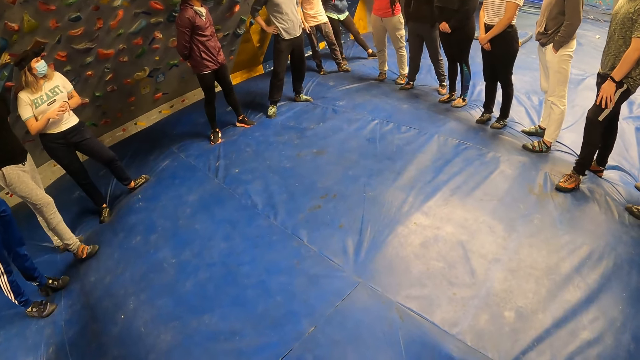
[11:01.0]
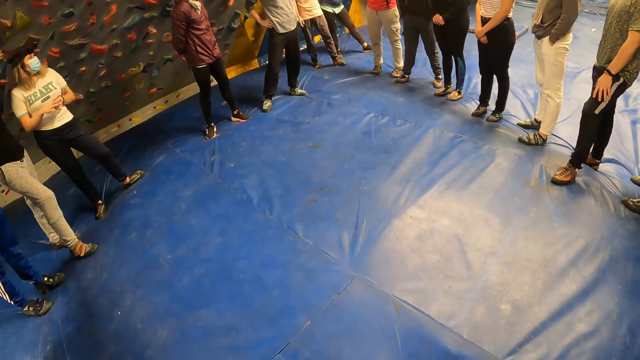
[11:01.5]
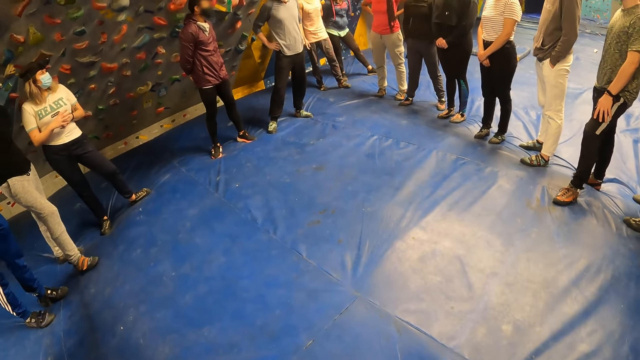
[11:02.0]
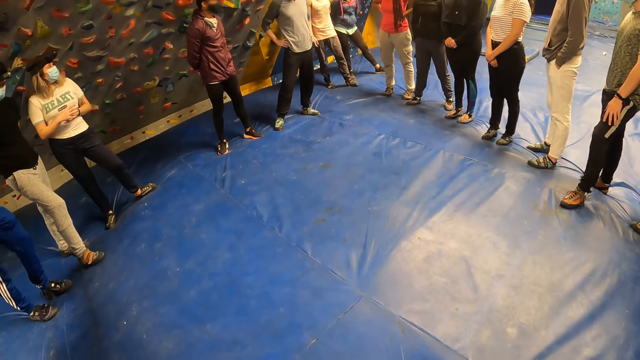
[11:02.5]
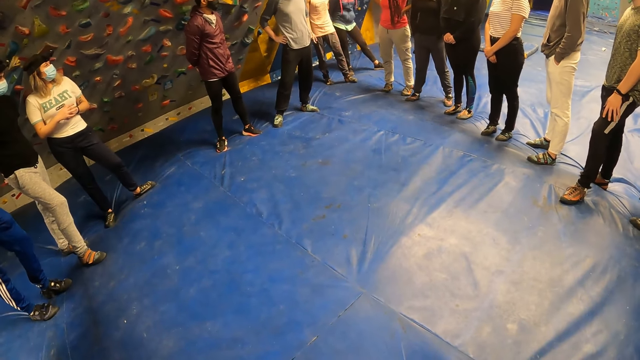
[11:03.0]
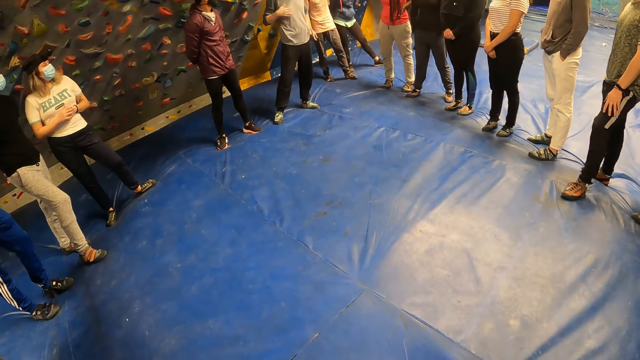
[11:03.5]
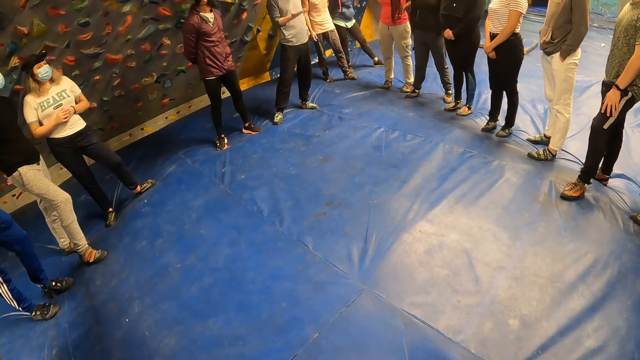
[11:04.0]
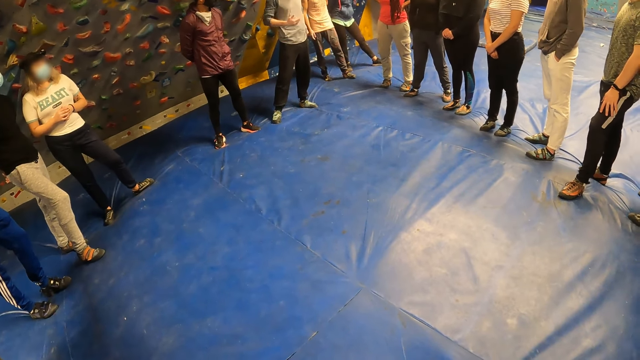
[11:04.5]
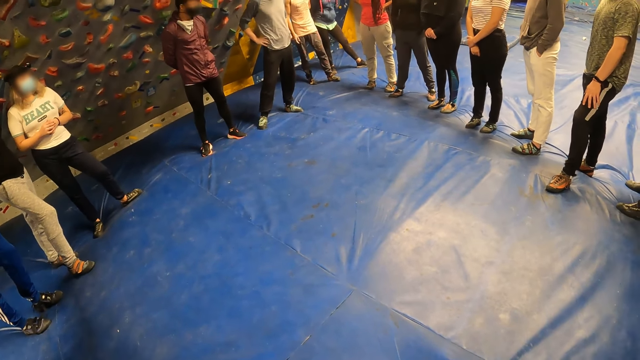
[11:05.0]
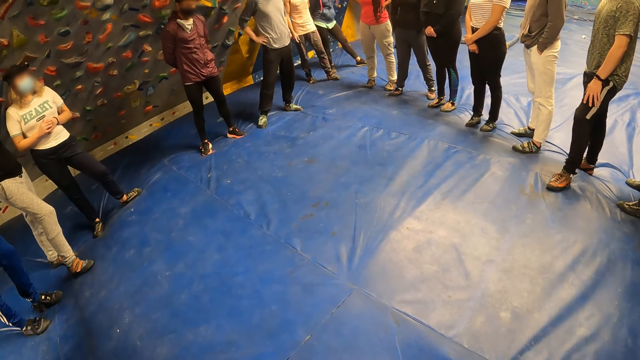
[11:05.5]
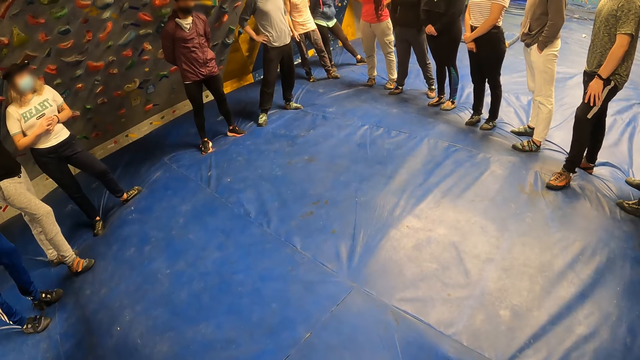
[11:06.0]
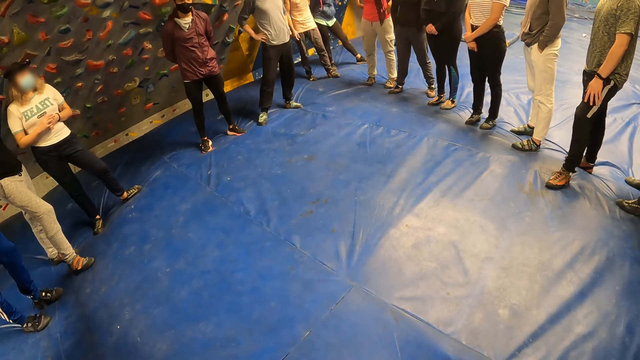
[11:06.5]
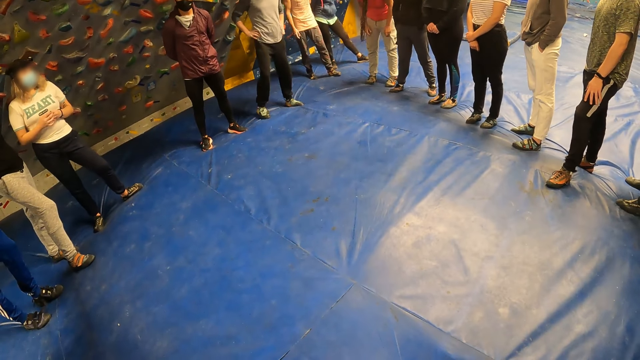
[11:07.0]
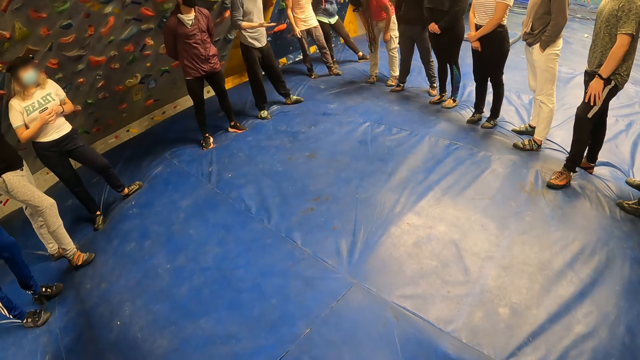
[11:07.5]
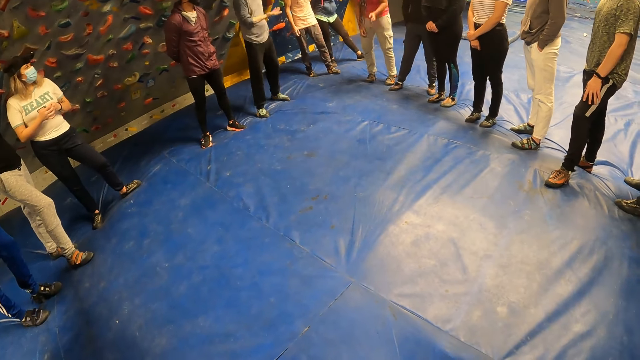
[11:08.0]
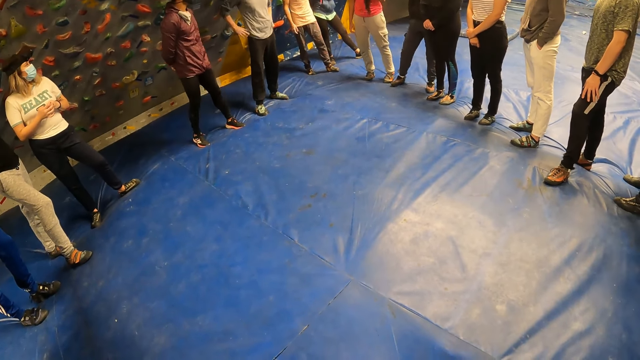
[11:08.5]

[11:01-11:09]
The man demonstrates to a group of people with his right hand.

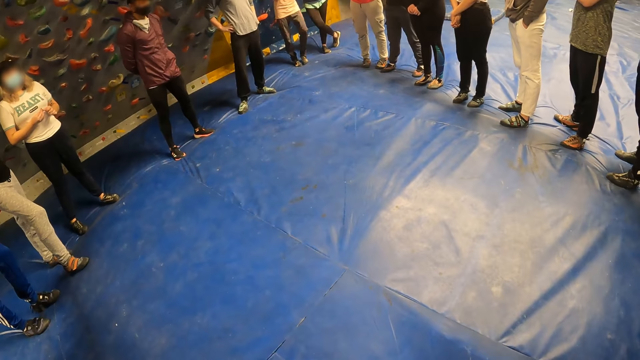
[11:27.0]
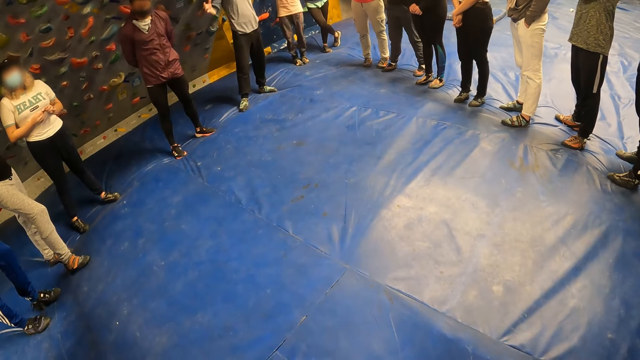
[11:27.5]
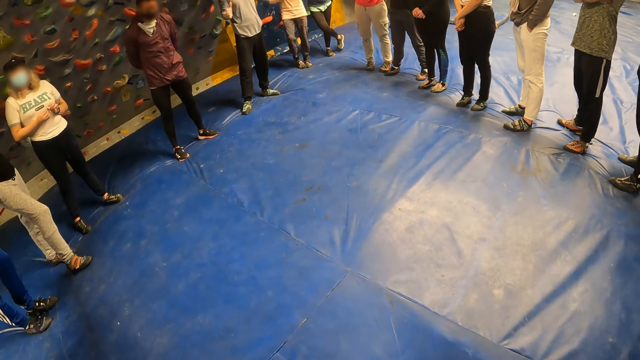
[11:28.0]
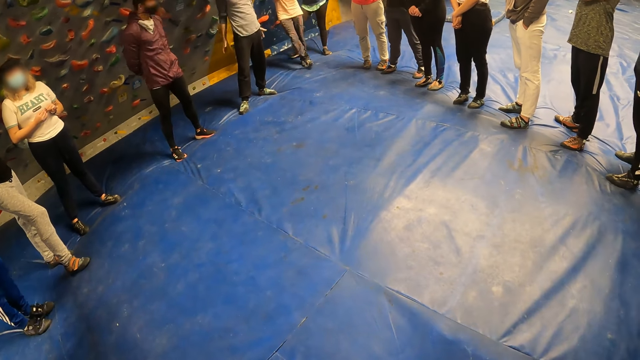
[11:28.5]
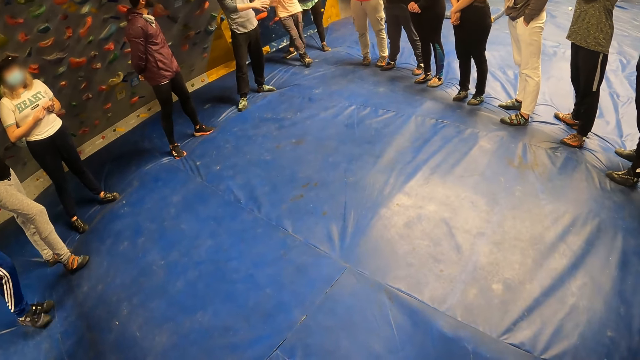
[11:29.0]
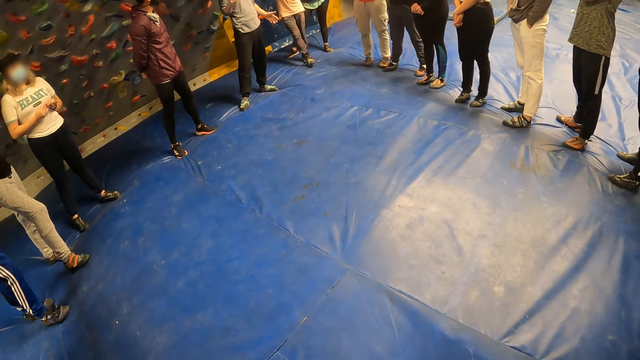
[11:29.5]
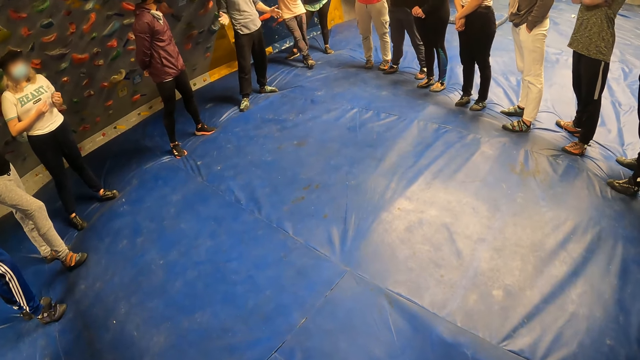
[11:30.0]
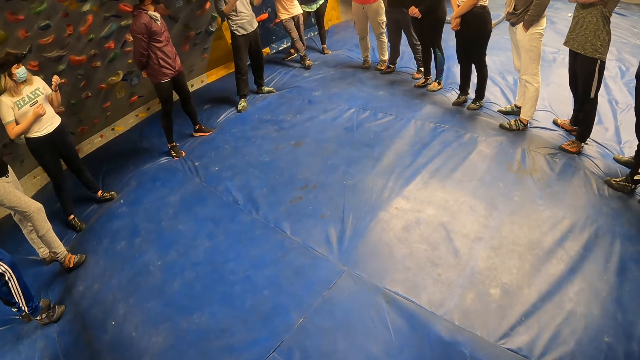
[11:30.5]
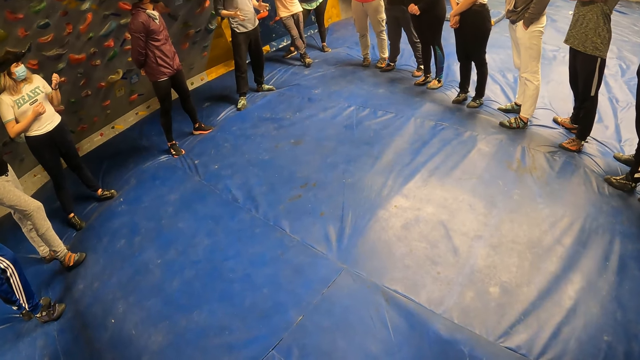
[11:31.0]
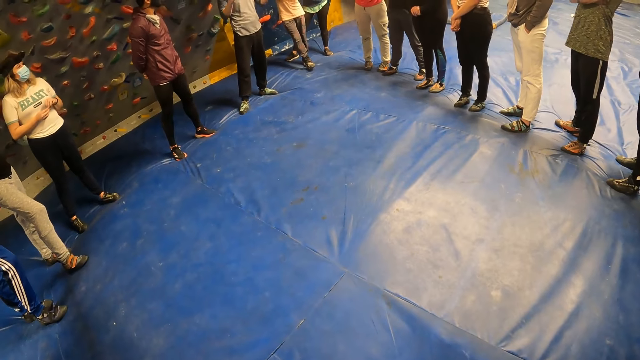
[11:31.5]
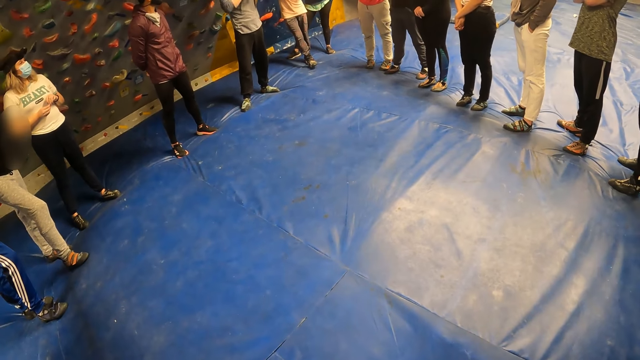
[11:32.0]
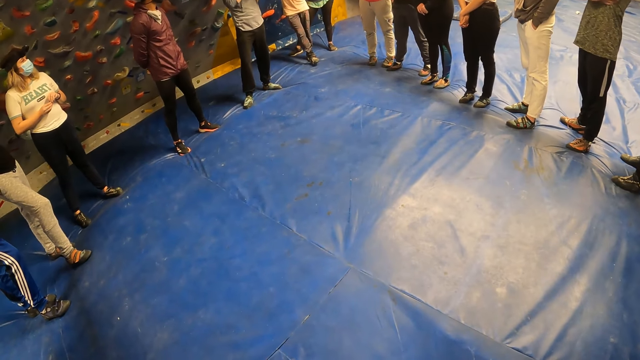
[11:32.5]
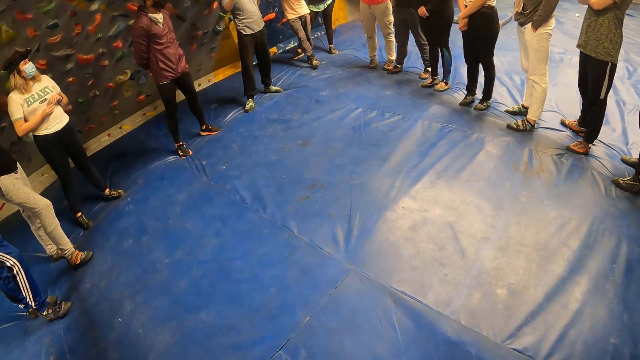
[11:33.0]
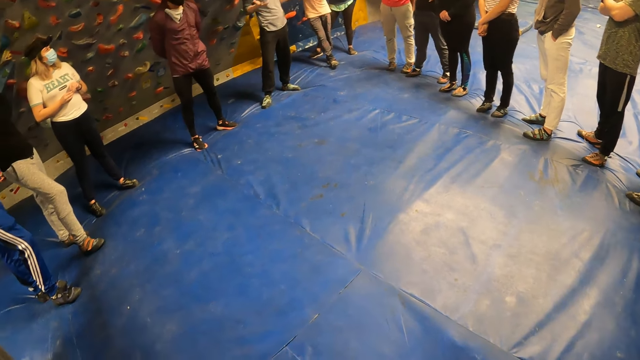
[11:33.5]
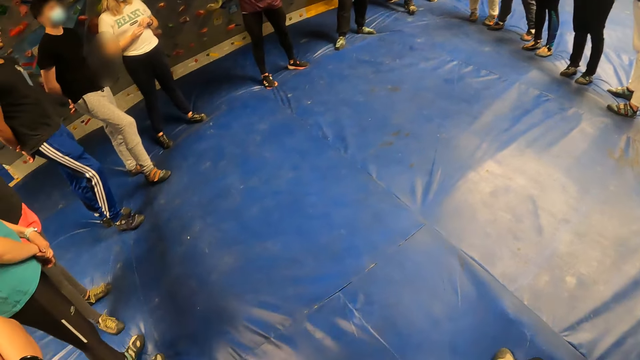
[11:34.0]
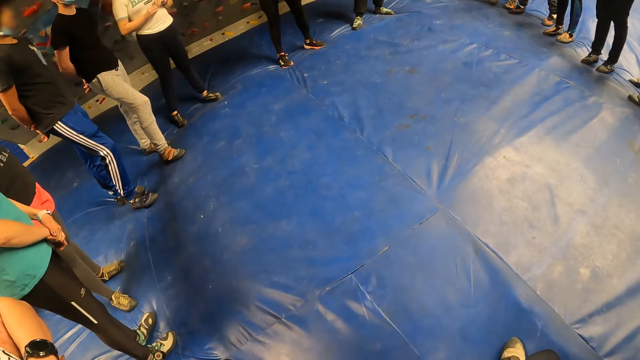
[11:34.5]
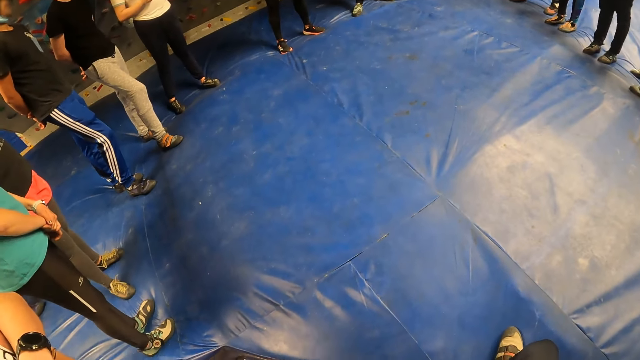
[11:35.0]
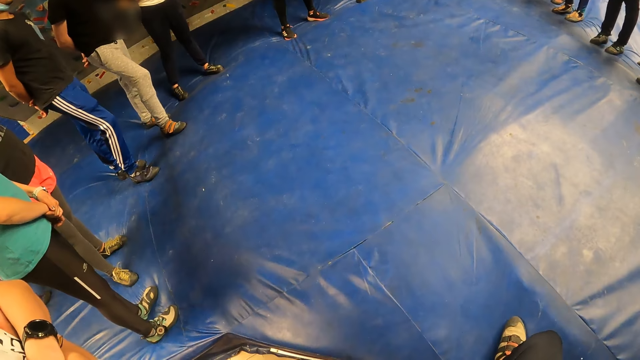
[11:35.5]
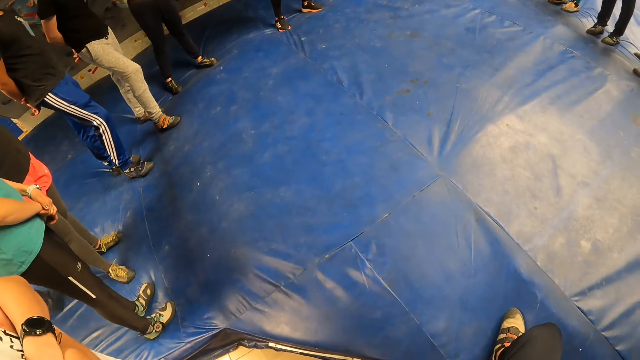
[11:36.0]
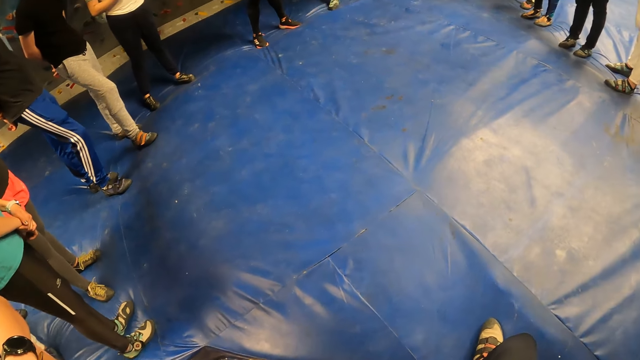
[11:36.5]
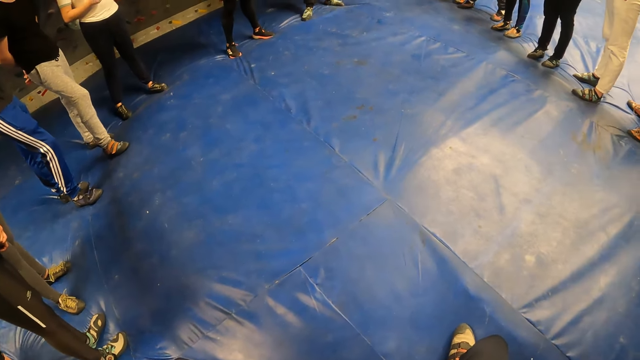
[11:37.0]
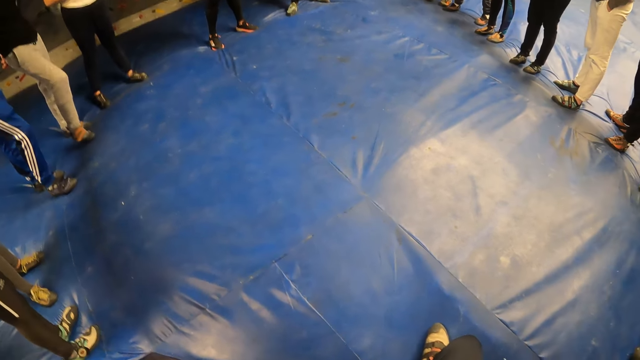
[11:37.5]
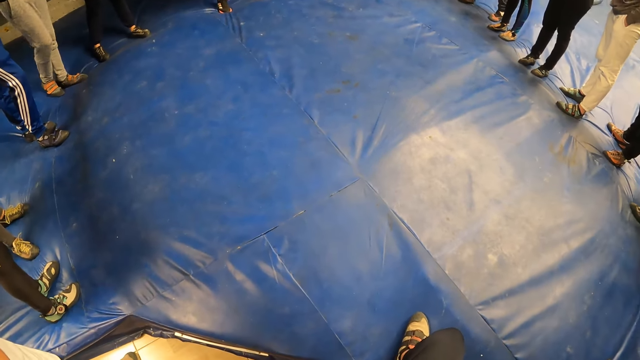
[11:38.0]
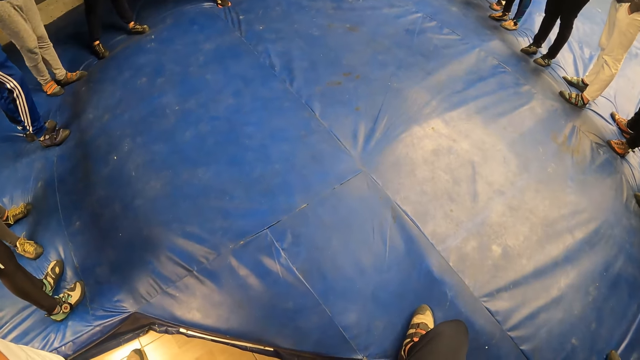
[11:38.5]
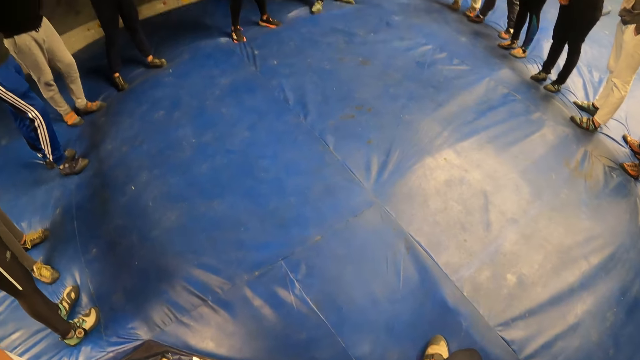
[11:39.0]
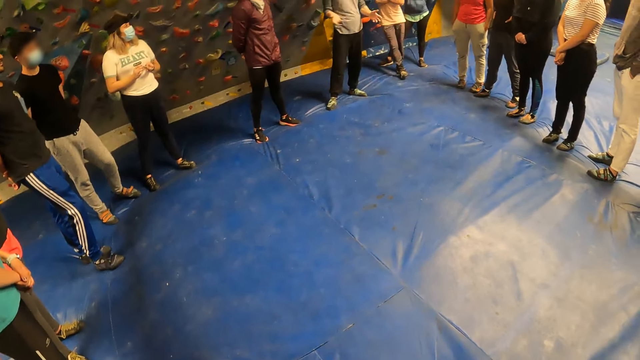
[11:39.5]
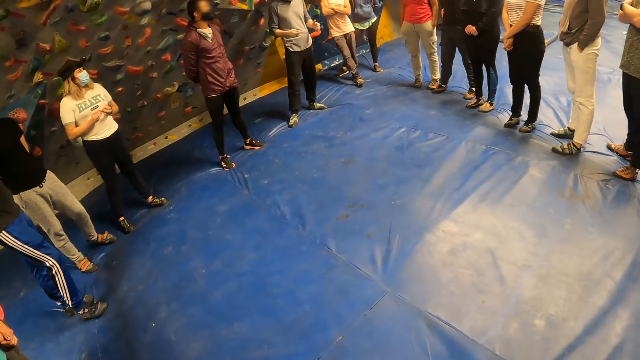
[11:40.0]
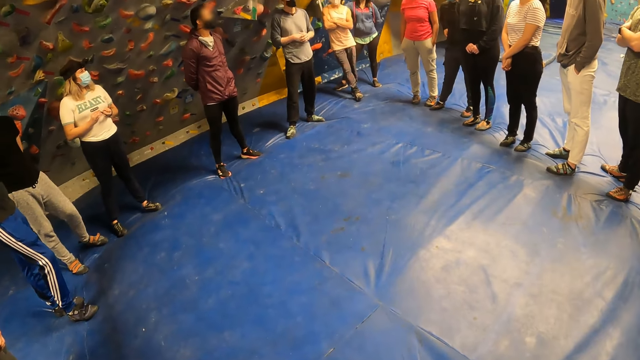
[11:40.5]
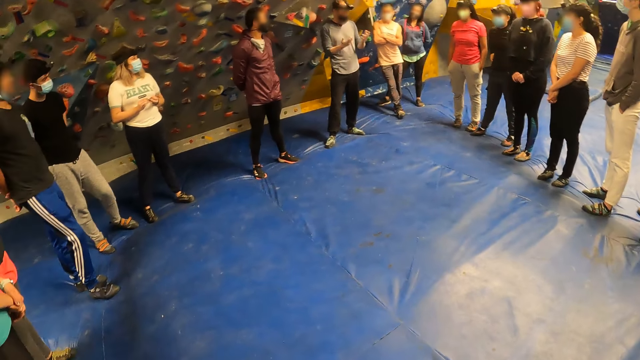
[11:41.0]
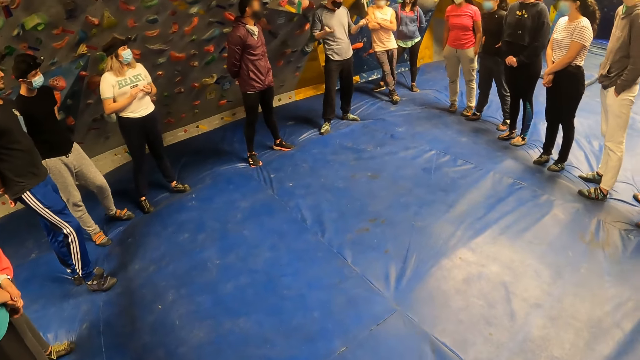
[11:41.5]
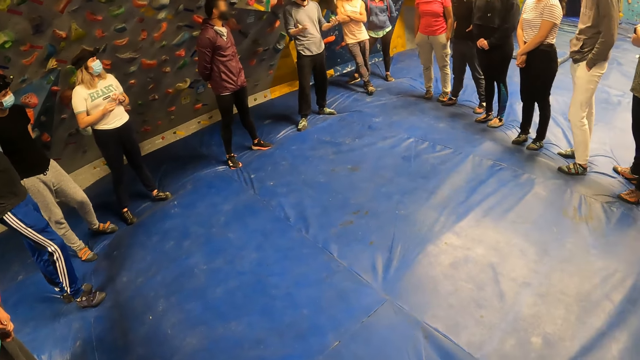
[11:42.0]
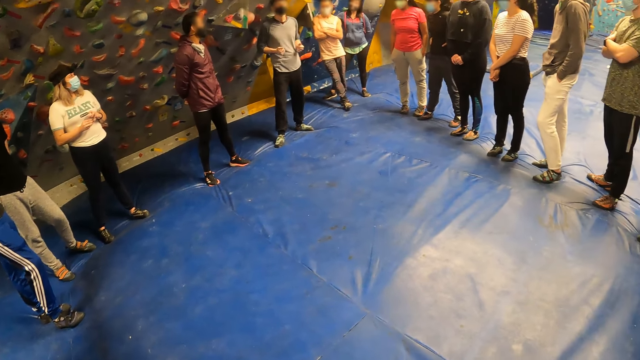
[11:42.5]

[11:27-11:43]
The man demonstrates to a group of people with both hands.
